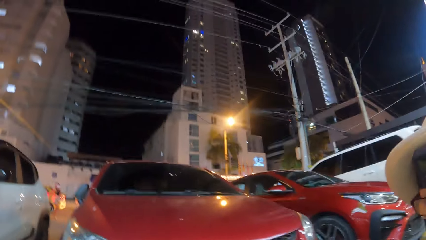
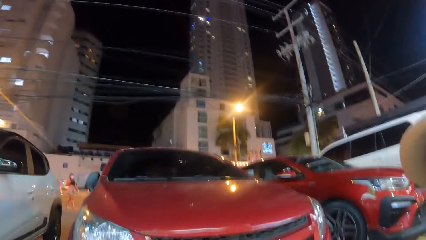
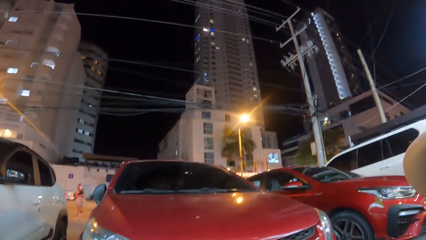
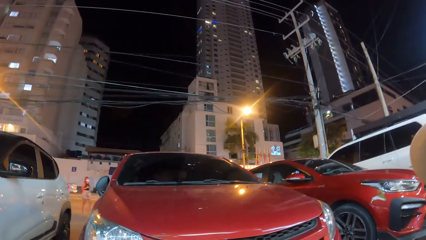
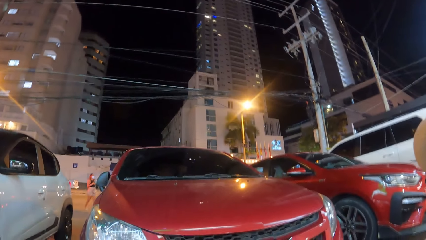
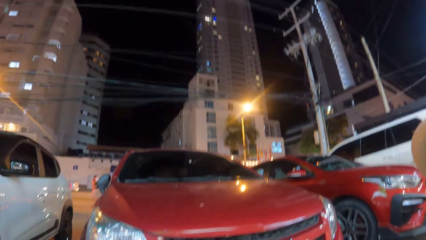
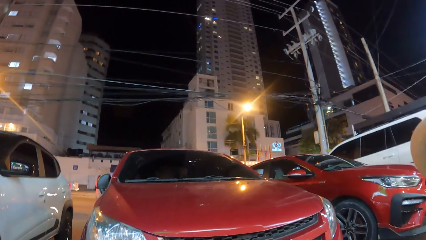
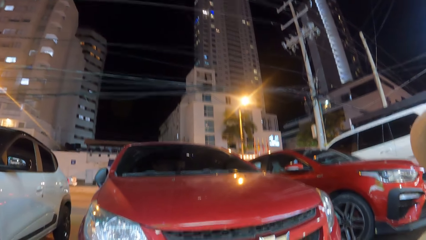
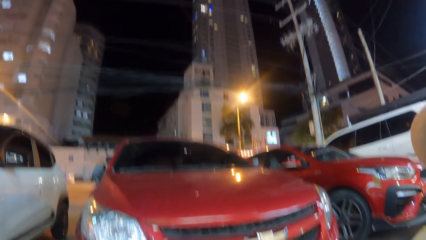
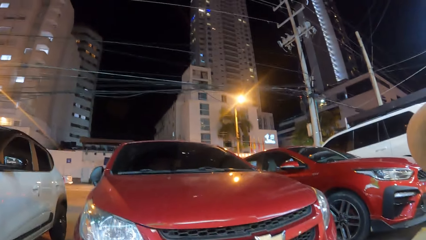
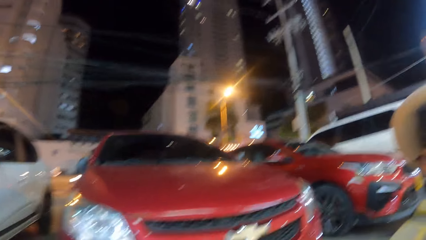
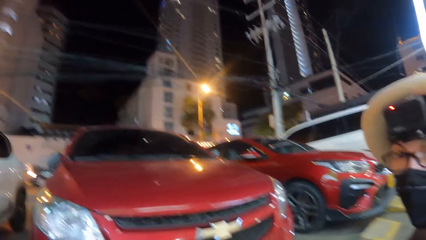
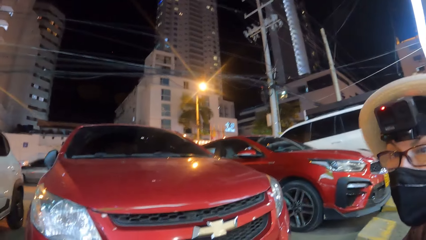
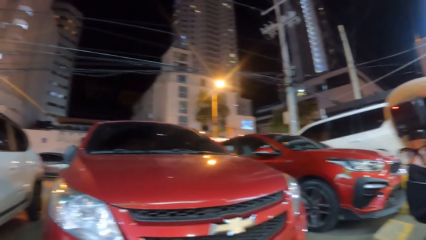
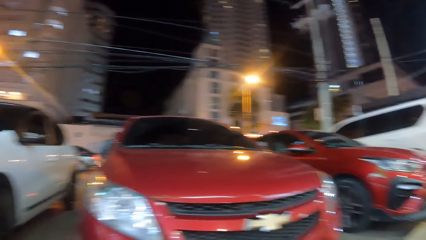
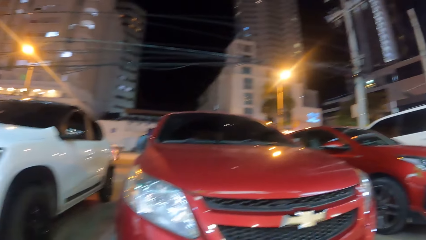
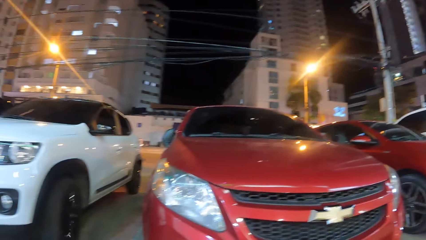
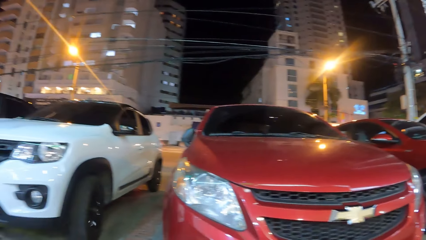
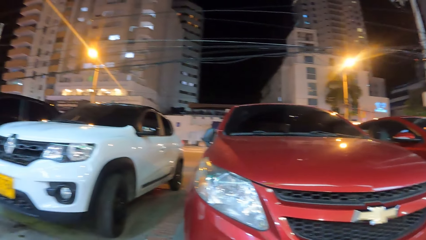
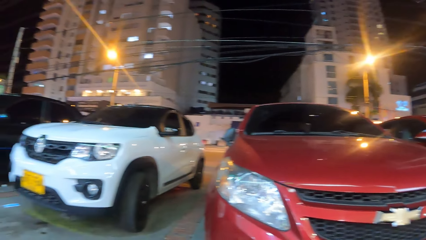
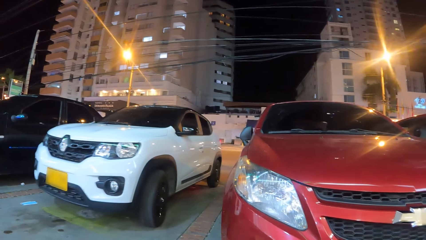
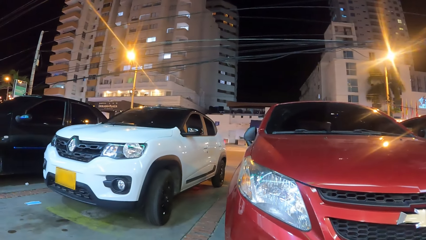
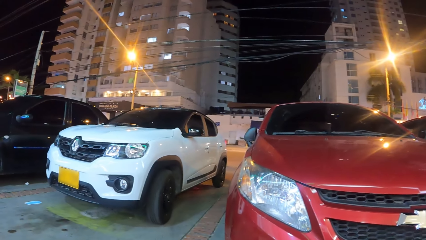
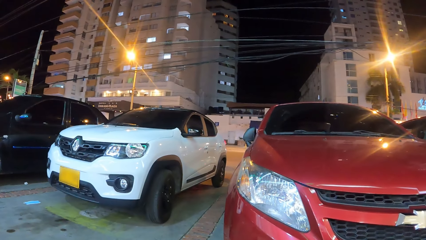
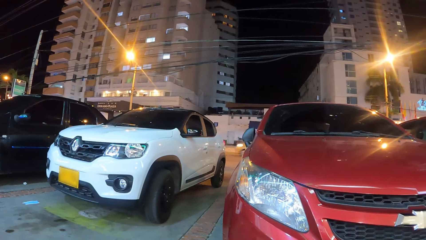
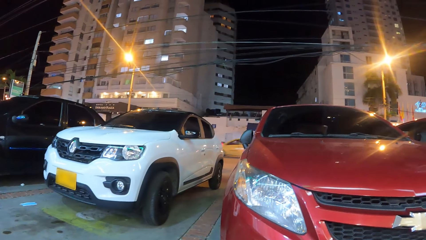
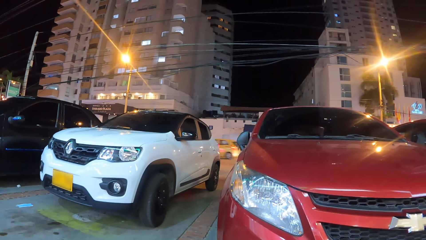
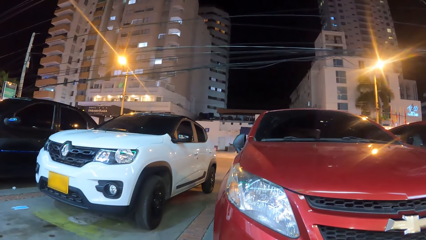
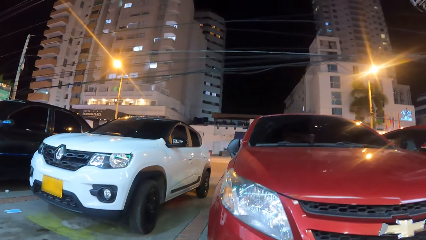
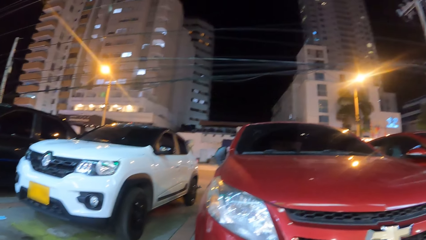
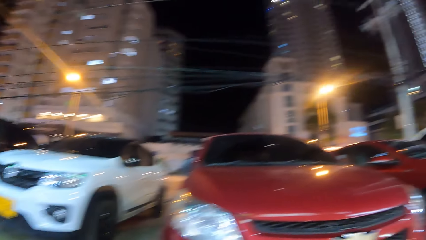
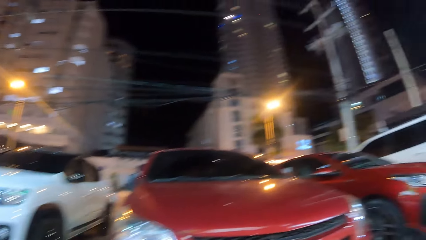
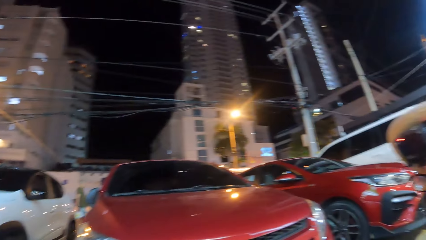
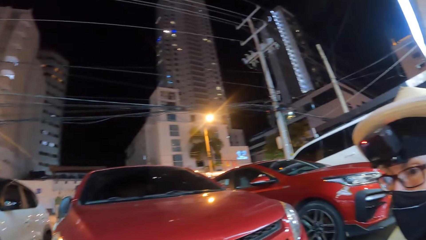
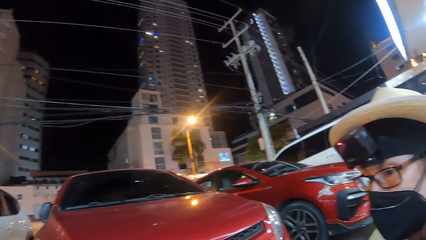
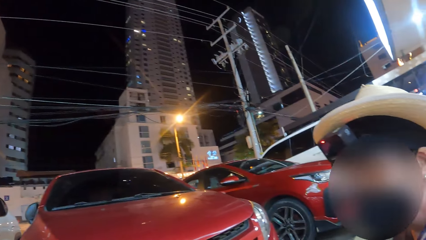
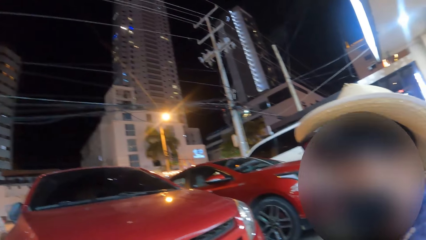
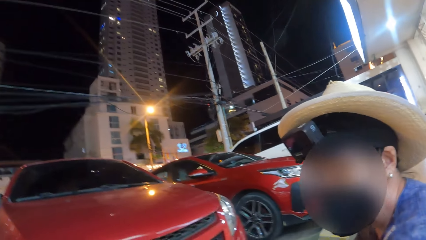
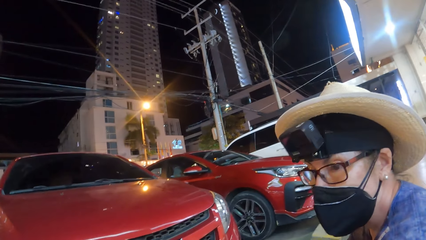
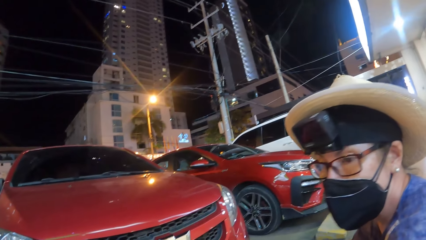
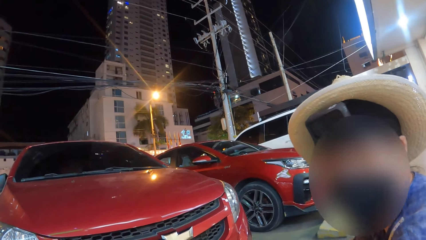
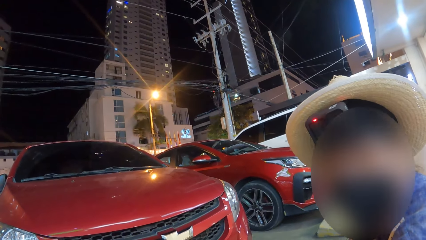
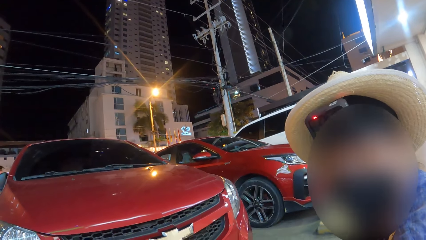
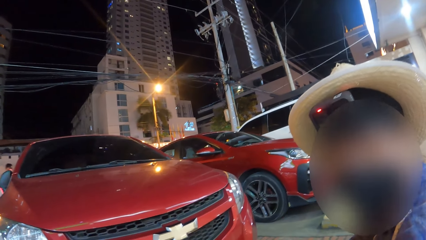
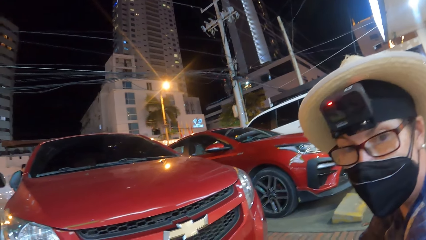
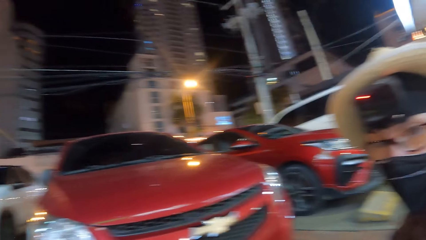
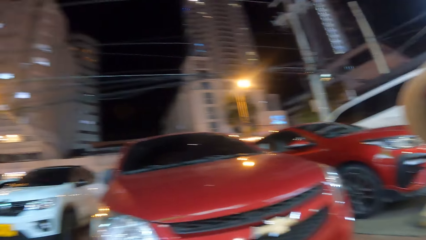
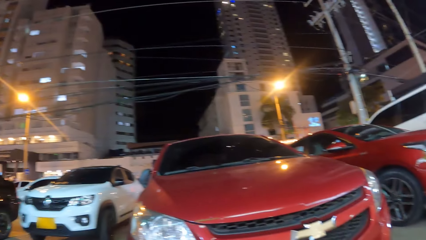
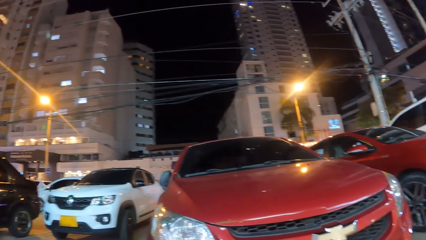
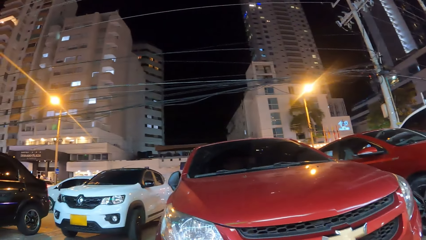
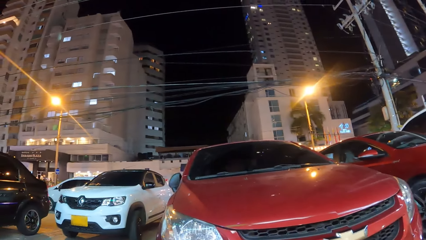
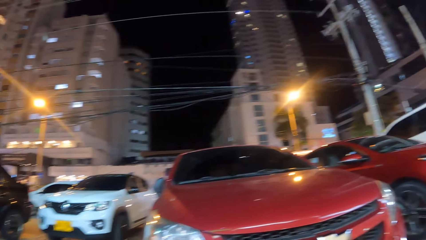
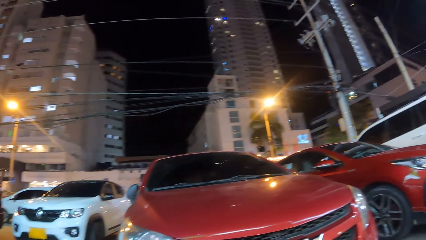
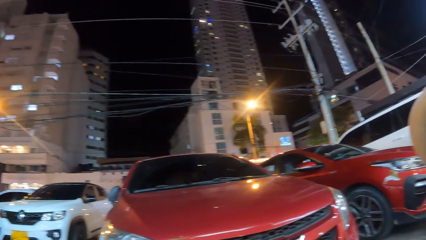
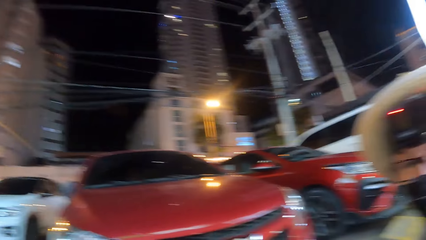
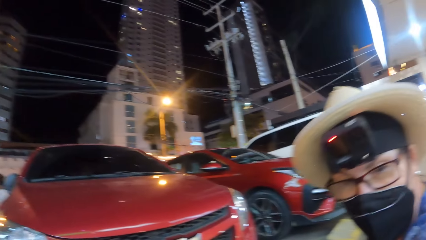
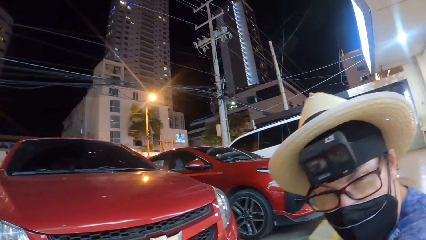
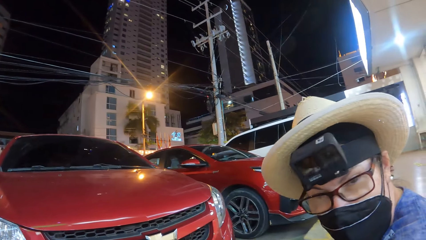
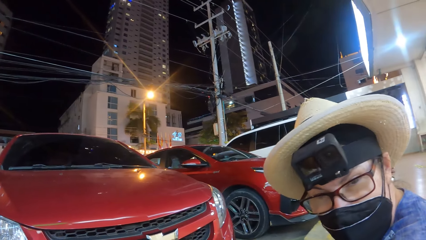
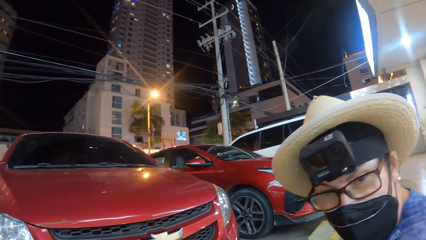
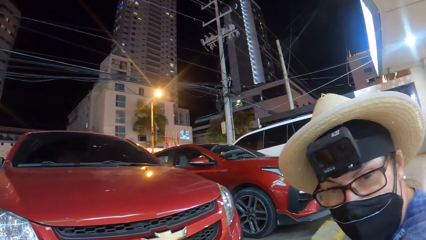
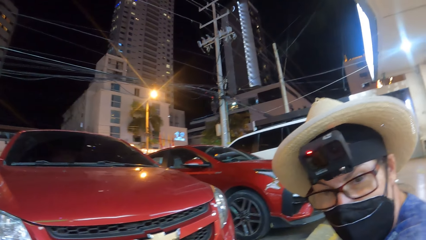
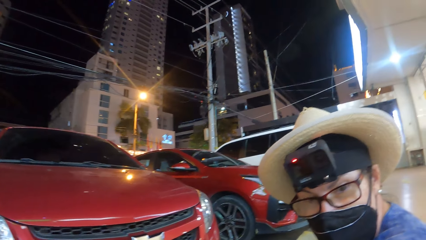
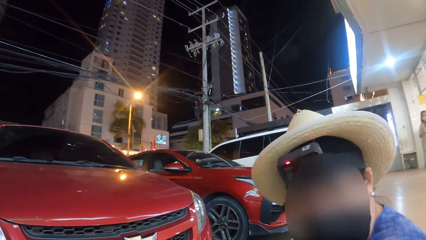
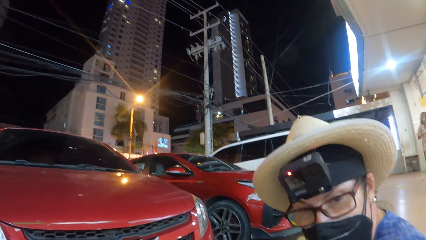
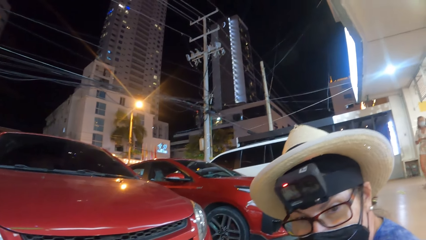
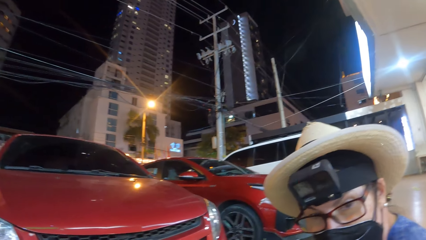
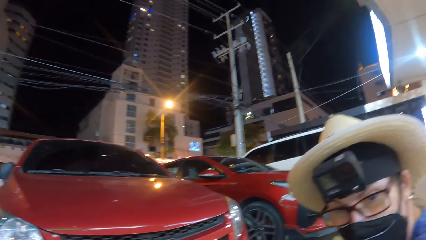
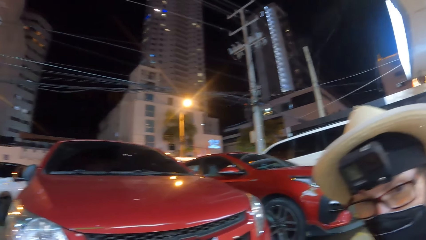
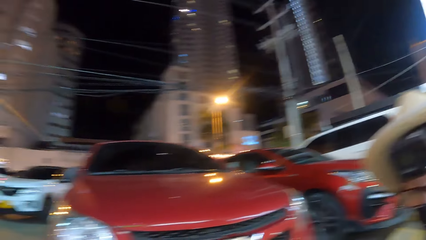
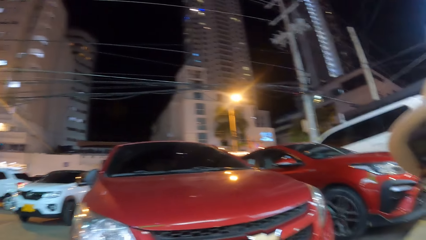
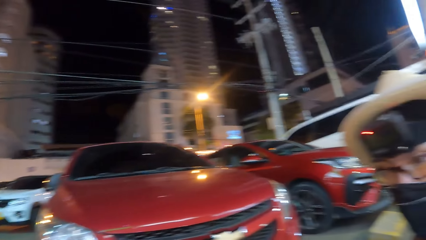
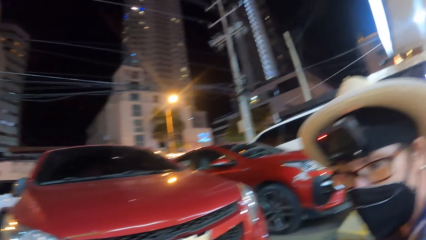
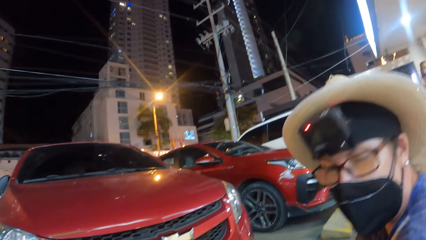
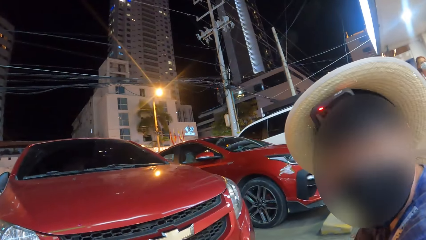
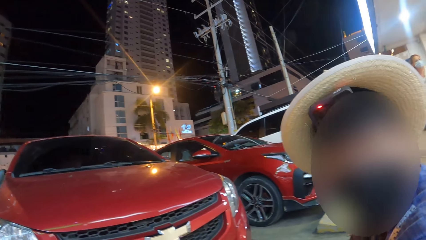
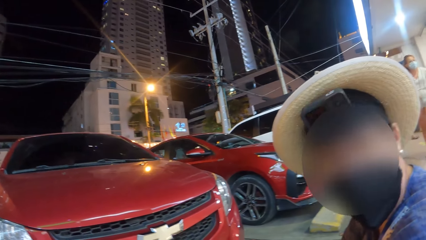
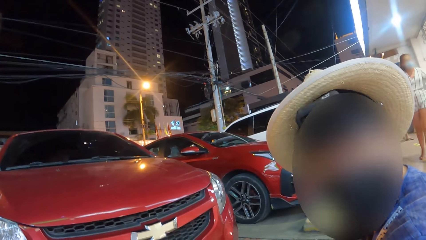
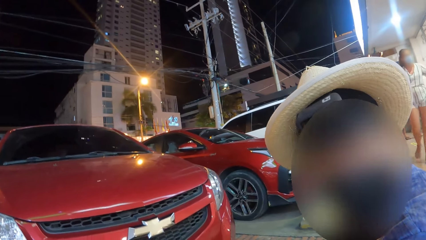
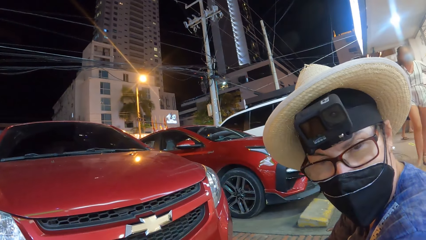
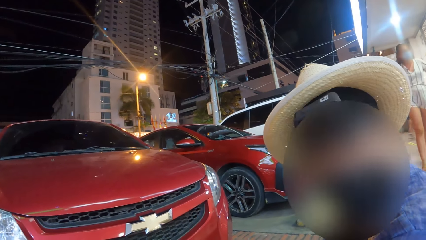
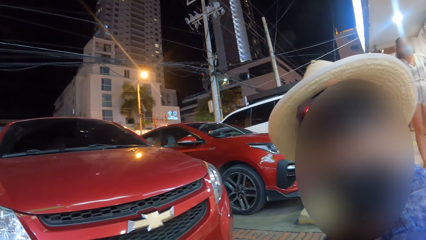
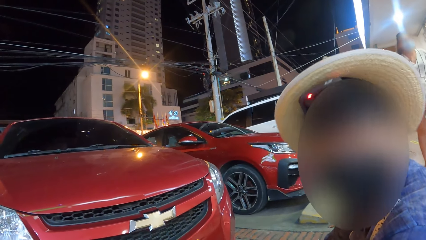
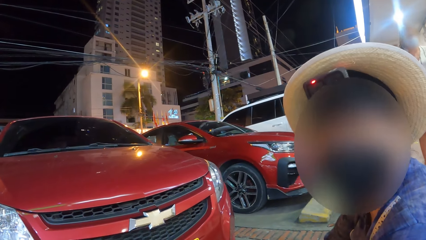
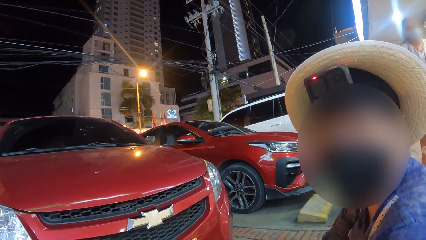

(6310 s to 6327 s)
A person looks at the camera wearer. The camera wearer looks around a city. They look at the person. The person looks at the camera wearer.
